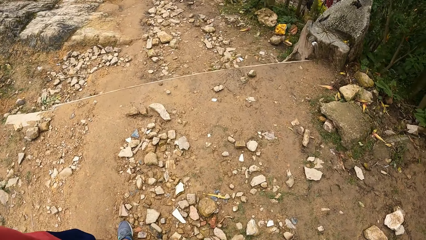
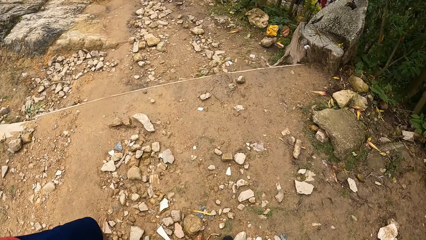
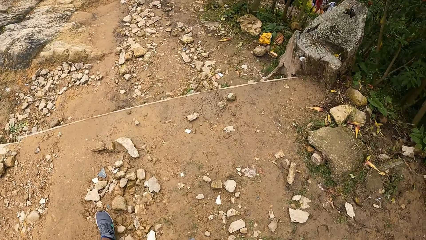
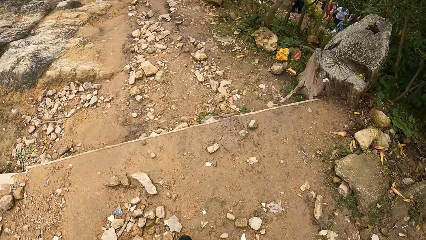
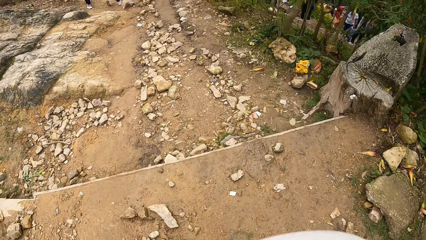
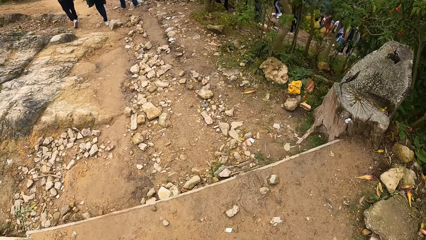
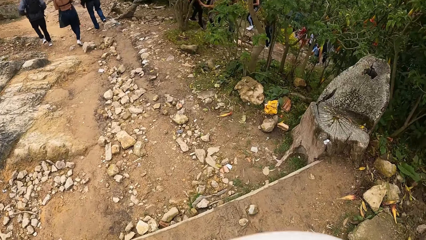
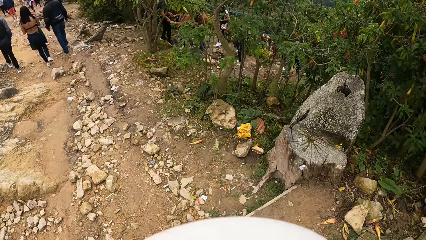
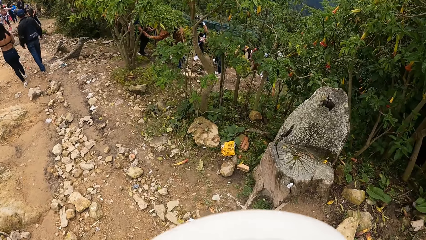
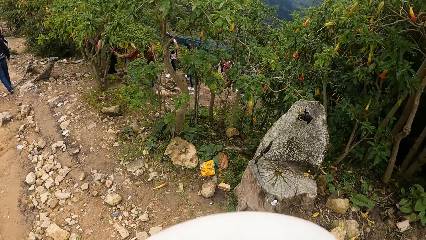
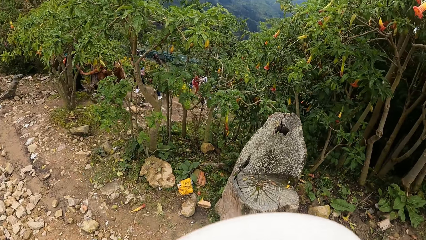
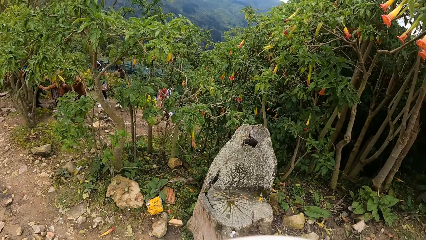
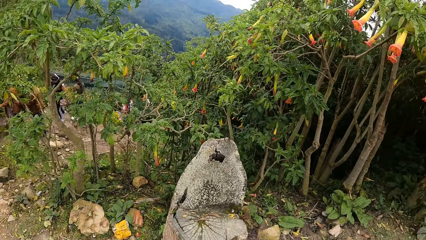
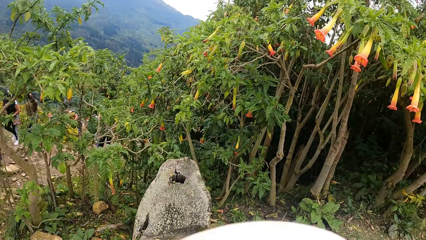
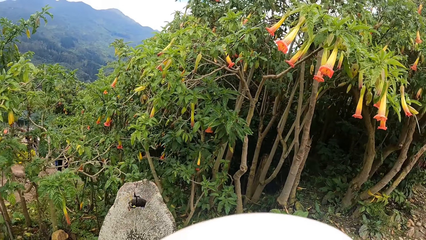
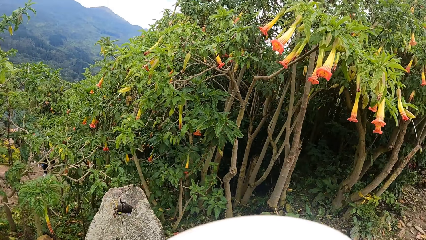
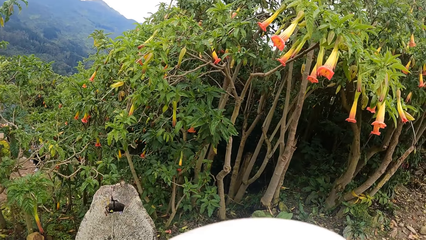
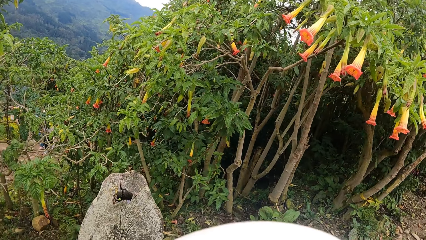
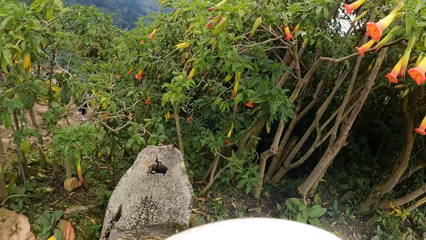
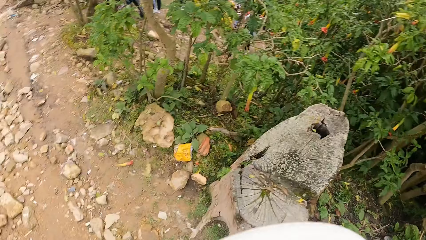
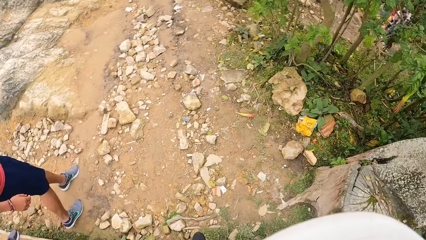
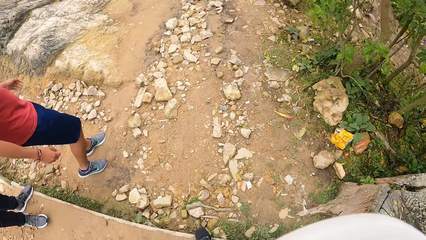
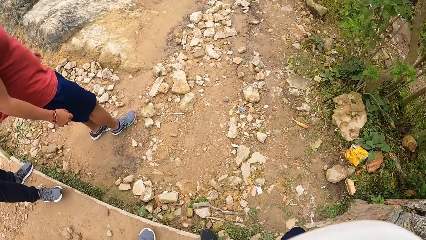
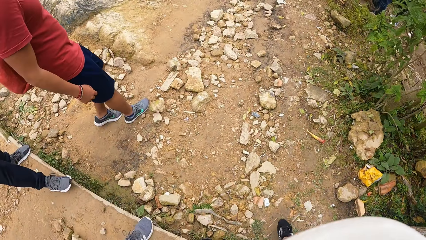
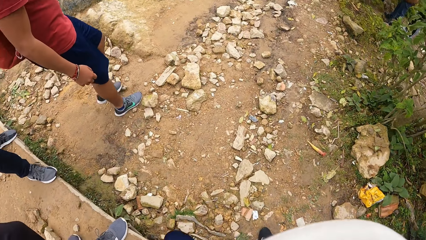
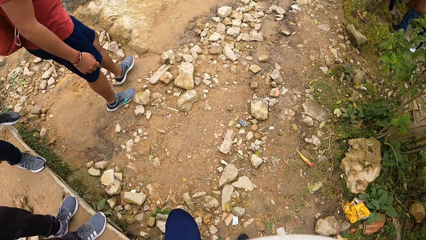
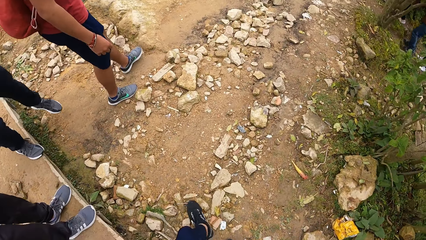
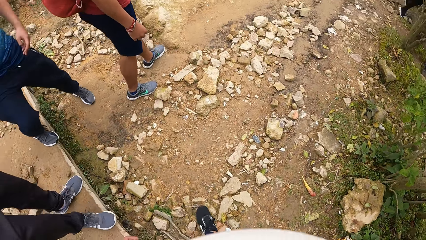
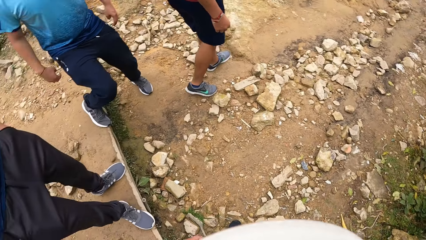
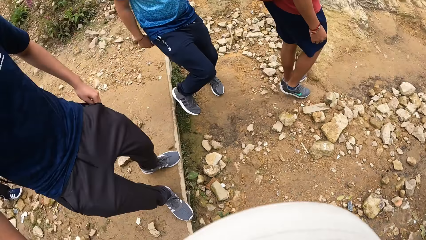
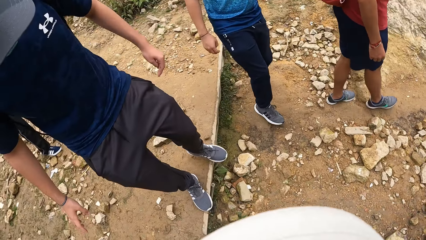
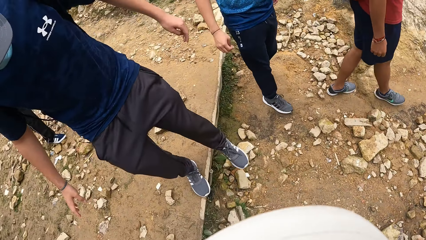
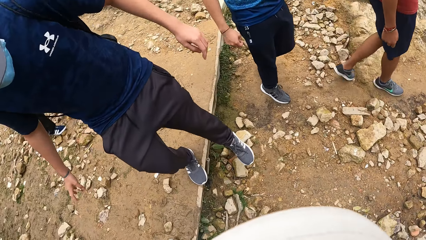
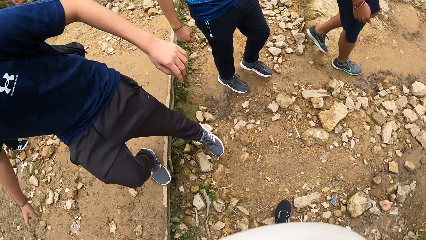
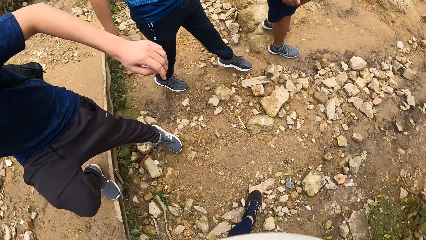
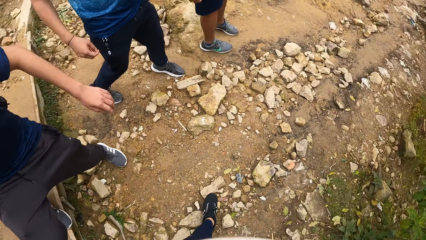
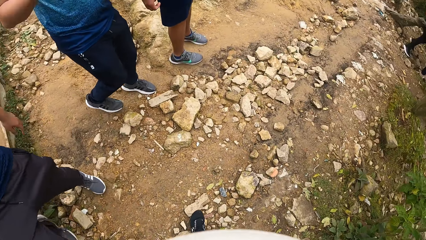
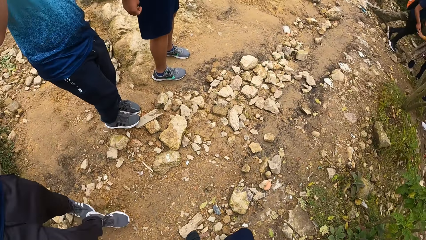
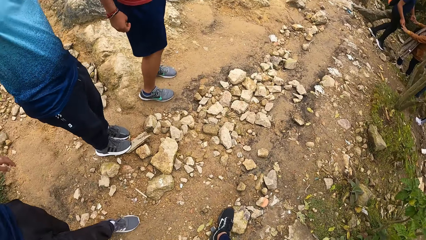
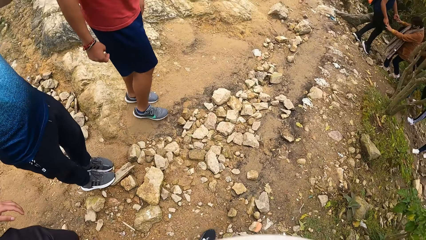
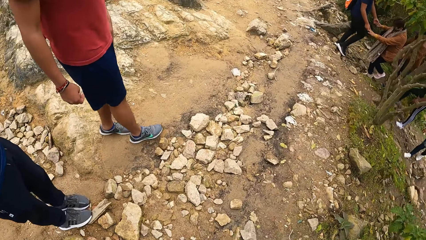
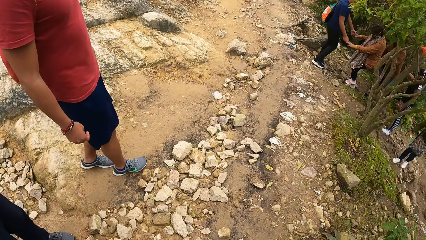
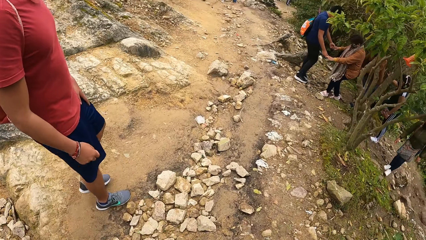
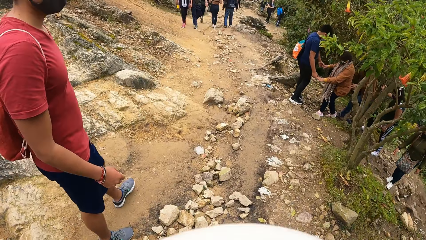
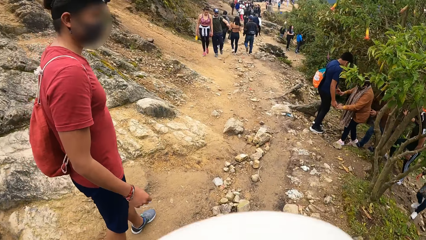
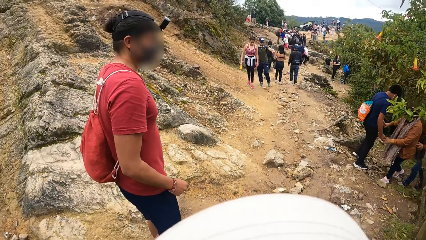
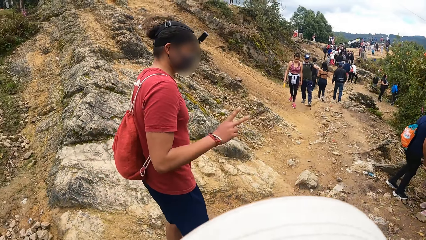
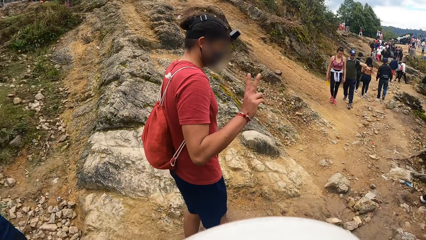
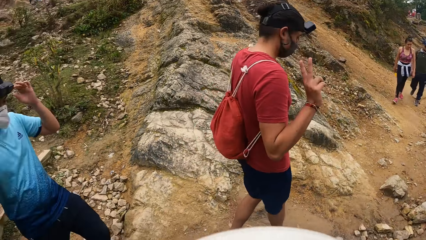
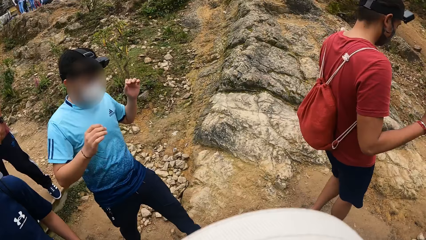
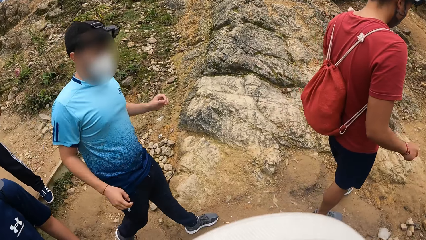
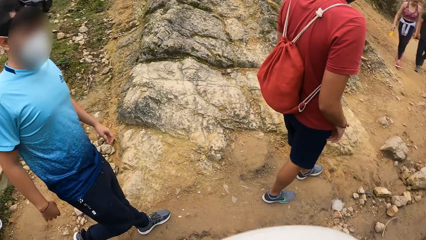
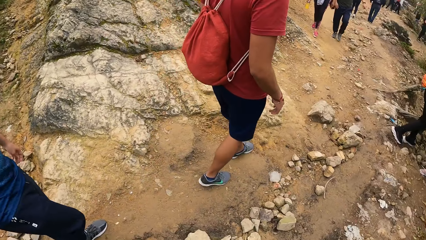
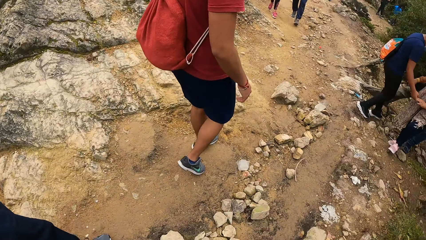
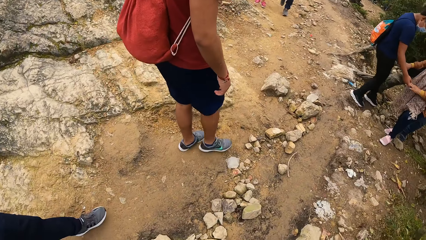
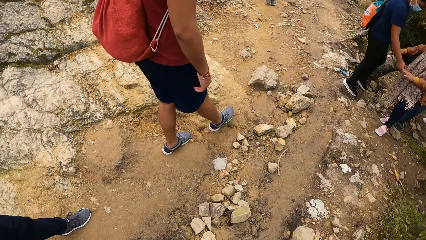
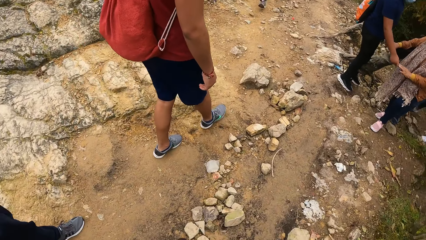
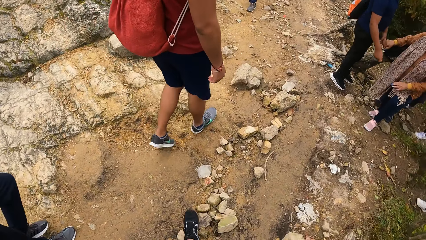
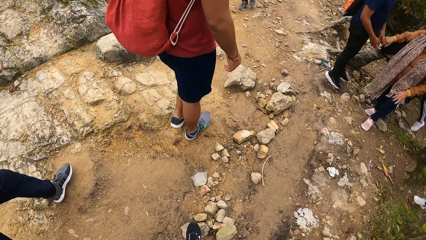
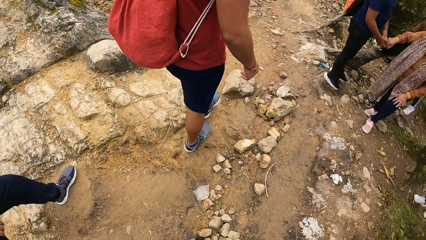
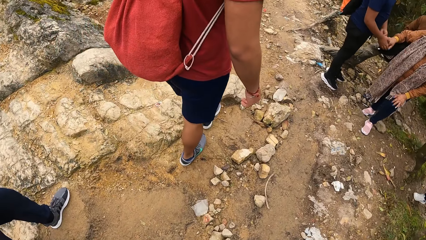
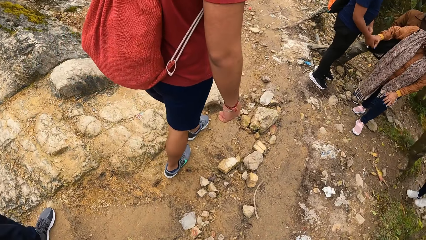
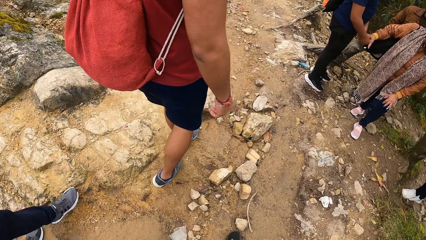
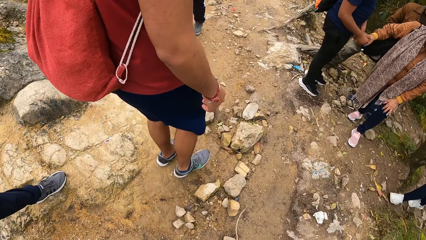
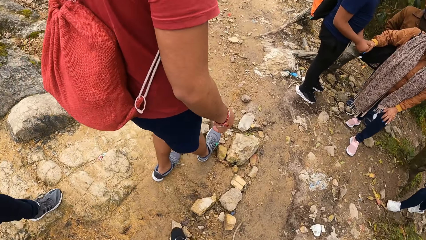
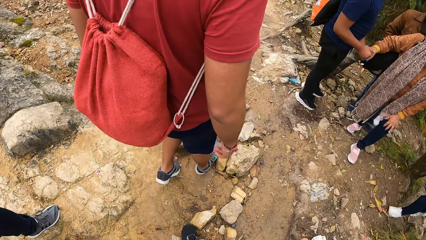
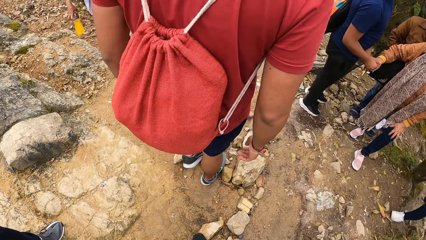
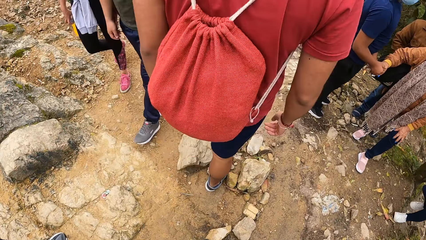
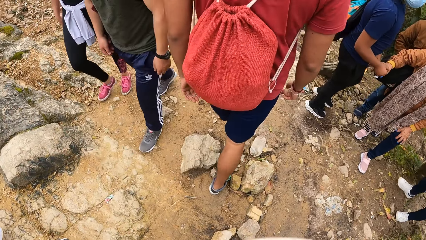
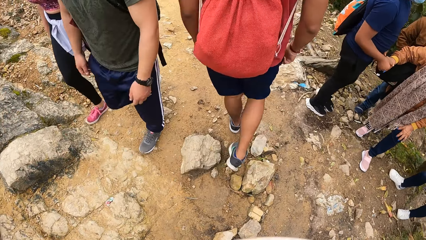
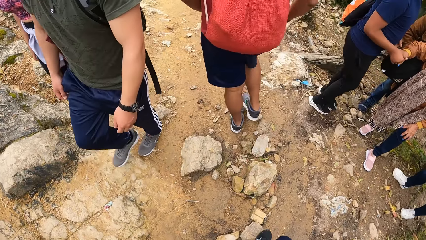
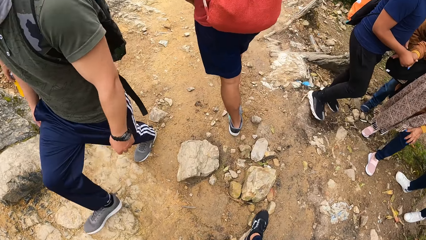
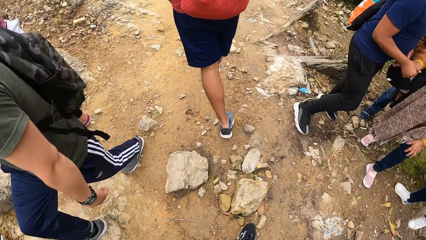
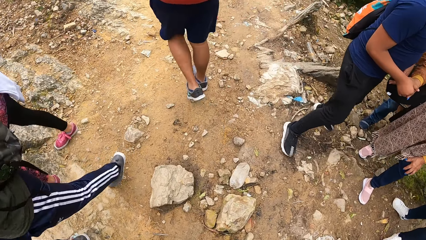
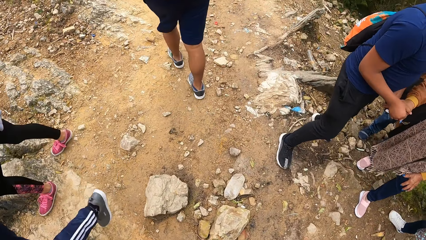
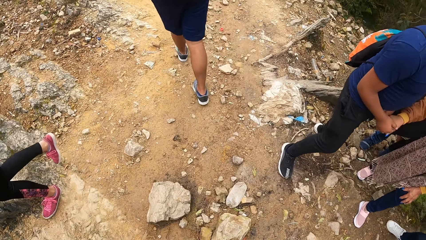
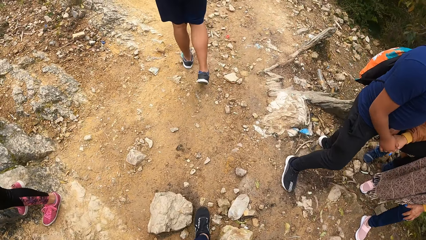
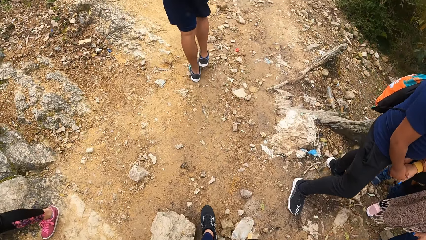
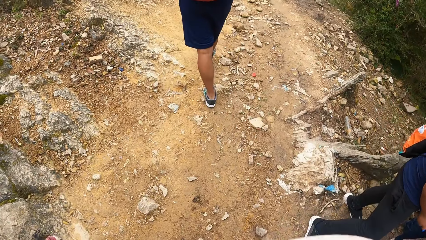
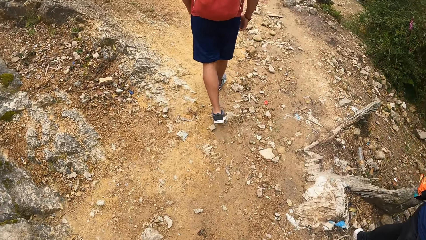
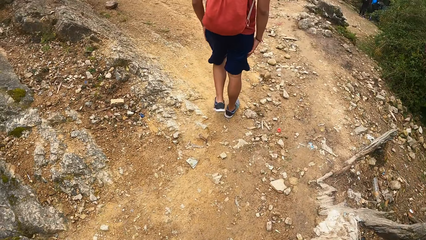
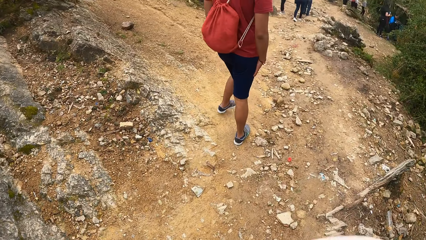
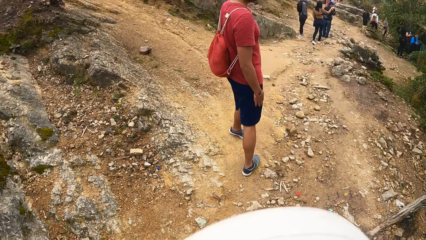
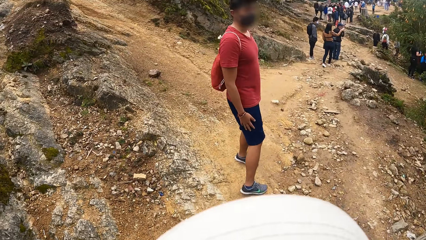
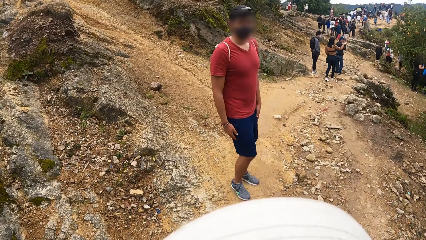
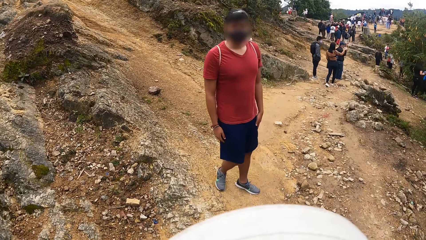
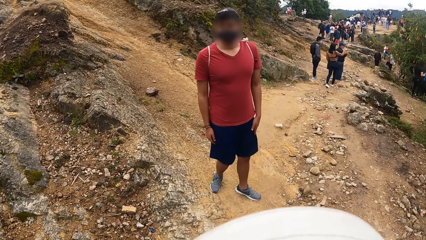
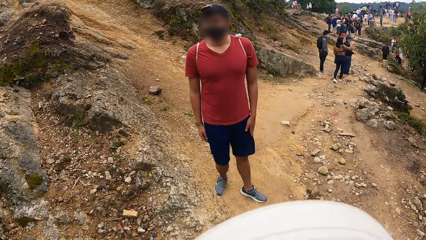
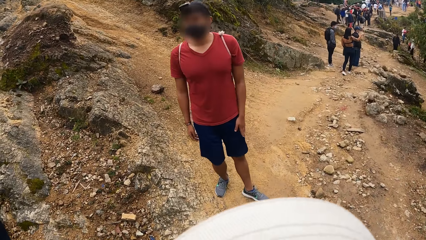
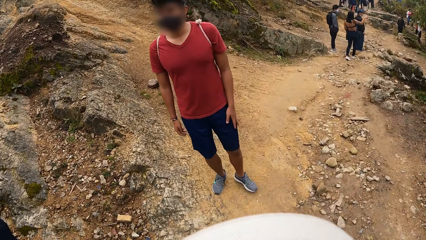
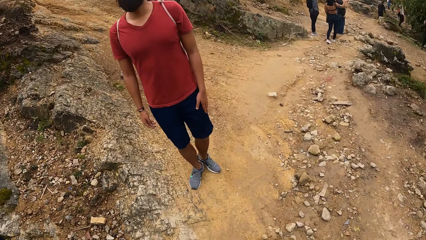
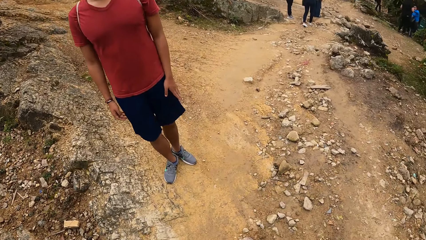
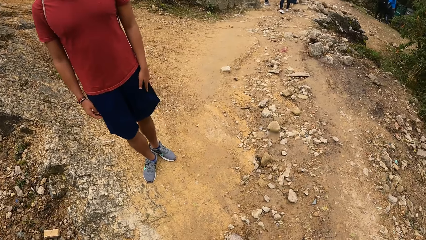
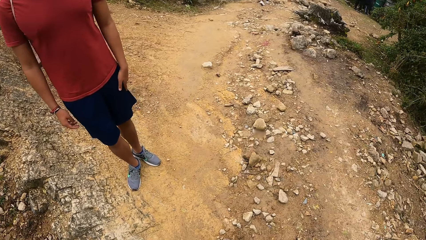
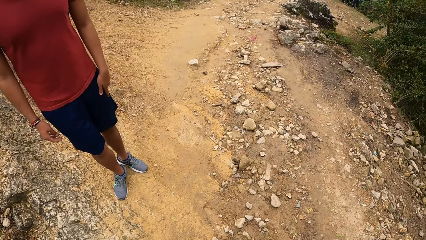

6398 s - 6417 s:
The camera wearer looks at flowers hanging from trees. A person does a sign with his right hand. The person turns around.
